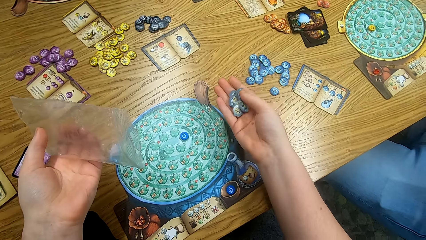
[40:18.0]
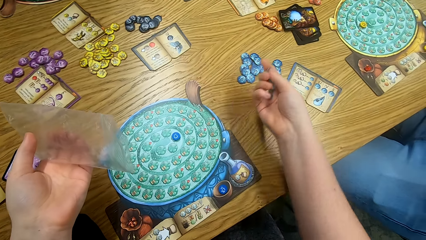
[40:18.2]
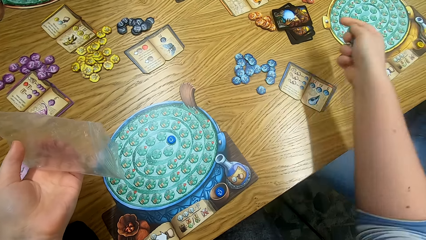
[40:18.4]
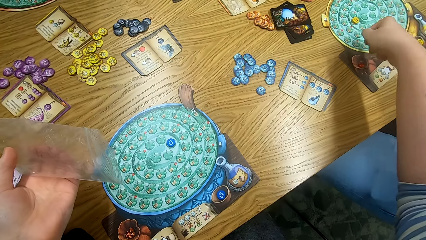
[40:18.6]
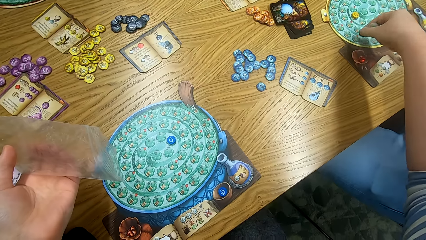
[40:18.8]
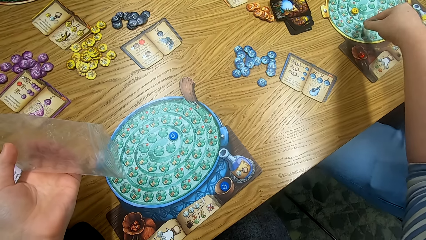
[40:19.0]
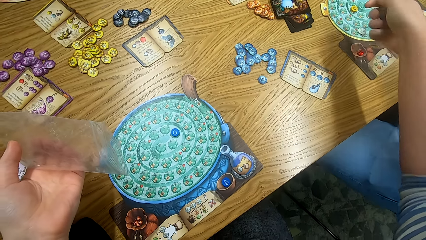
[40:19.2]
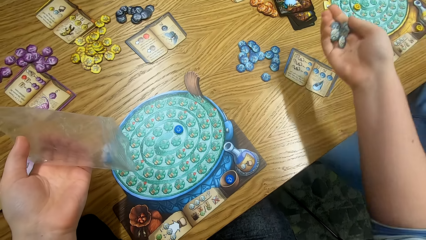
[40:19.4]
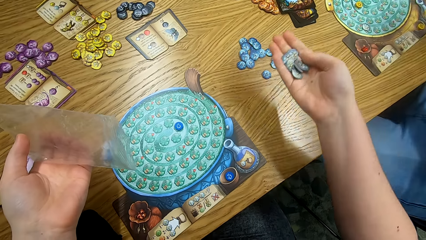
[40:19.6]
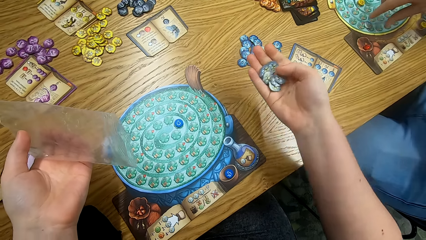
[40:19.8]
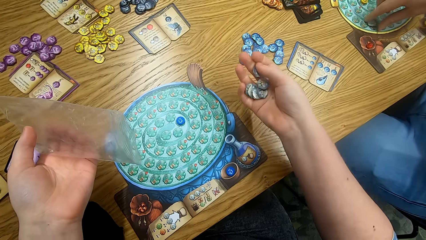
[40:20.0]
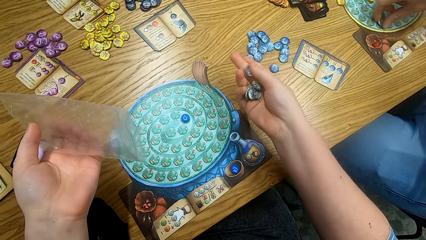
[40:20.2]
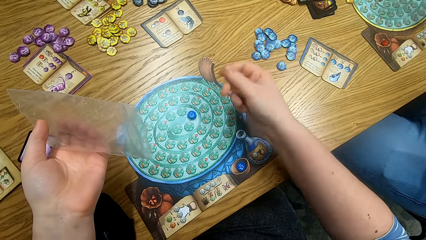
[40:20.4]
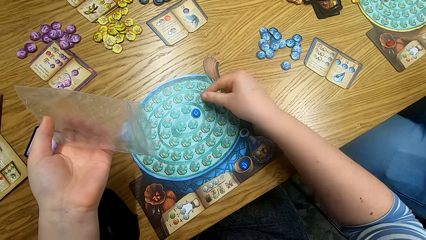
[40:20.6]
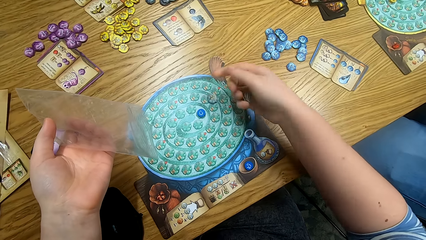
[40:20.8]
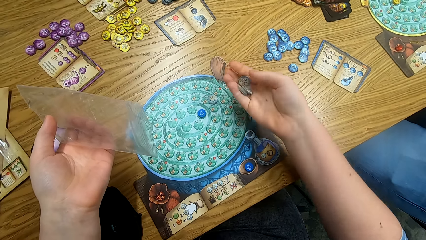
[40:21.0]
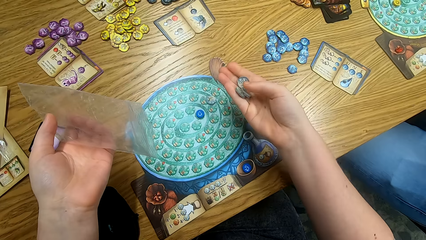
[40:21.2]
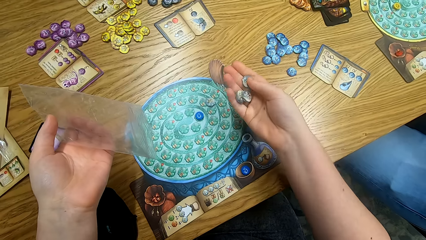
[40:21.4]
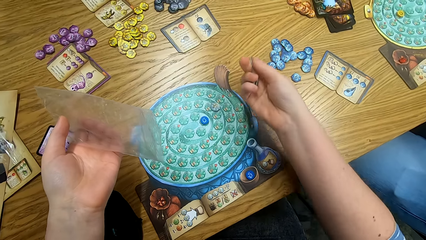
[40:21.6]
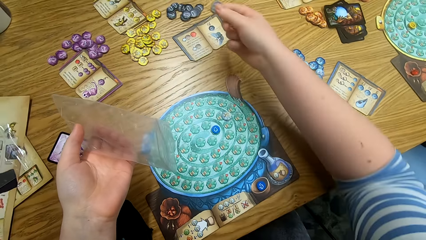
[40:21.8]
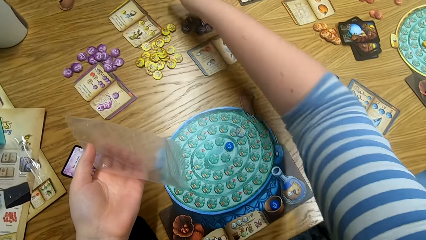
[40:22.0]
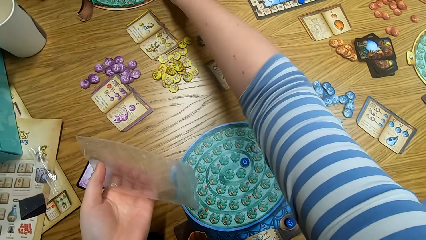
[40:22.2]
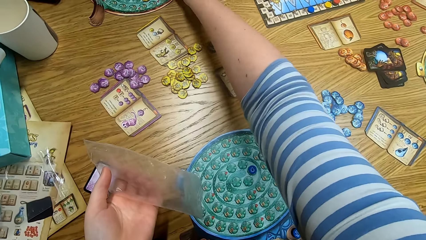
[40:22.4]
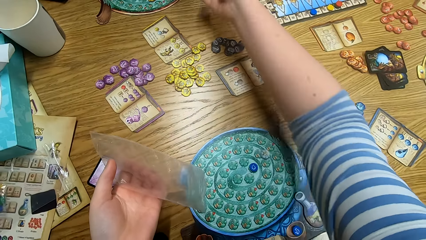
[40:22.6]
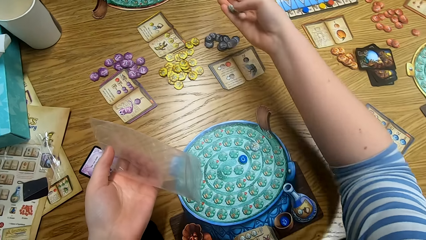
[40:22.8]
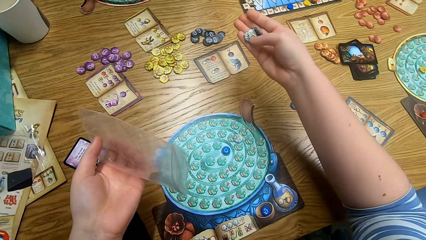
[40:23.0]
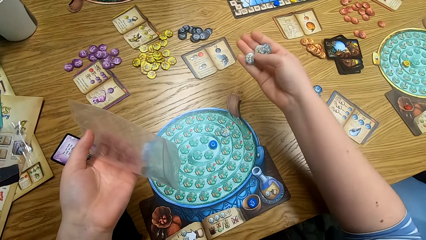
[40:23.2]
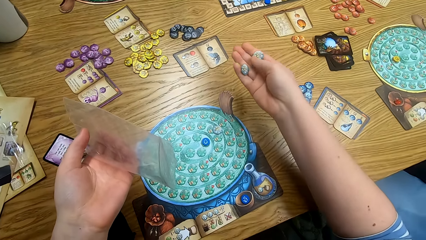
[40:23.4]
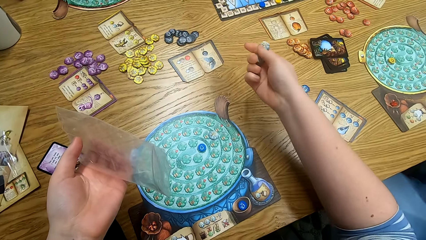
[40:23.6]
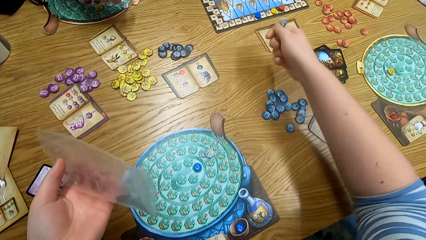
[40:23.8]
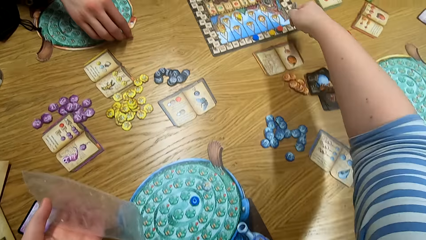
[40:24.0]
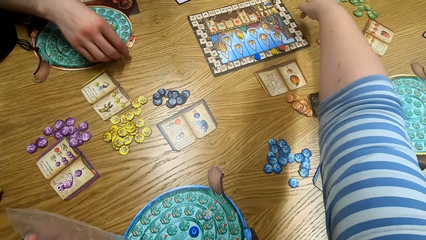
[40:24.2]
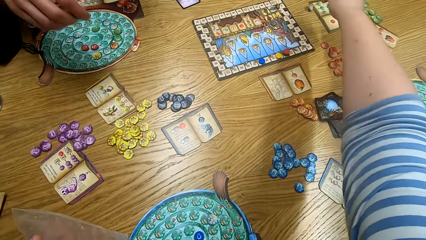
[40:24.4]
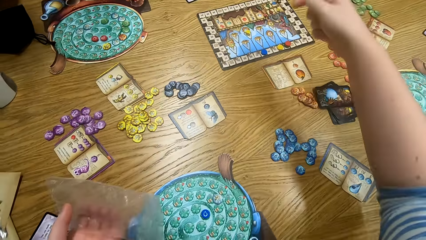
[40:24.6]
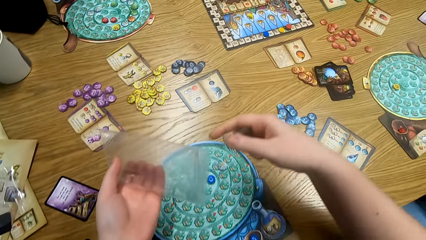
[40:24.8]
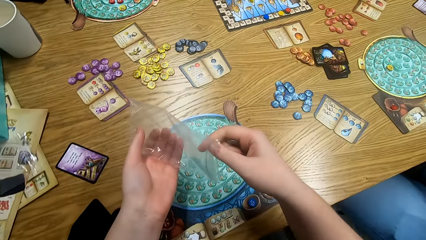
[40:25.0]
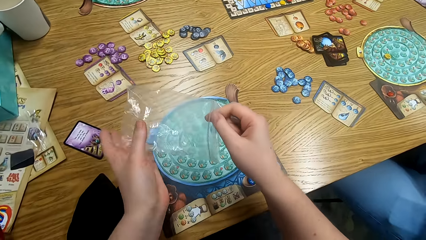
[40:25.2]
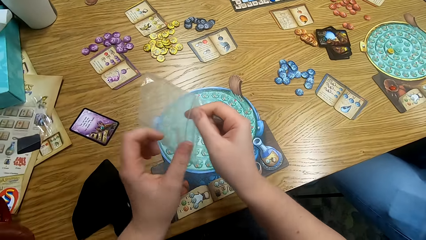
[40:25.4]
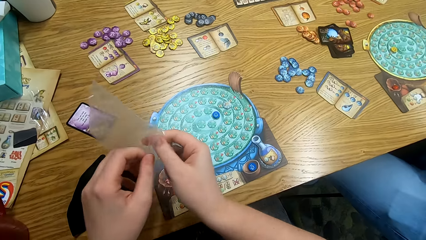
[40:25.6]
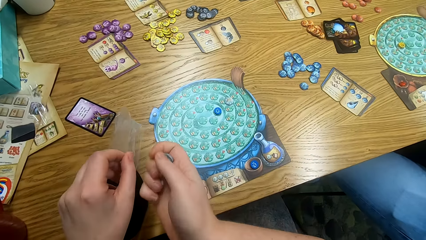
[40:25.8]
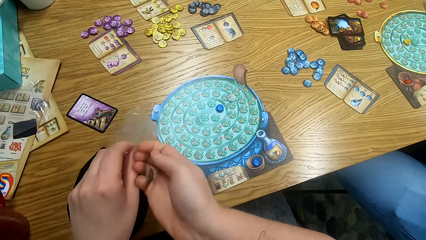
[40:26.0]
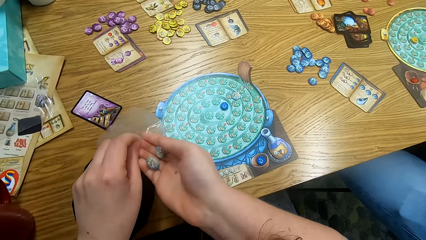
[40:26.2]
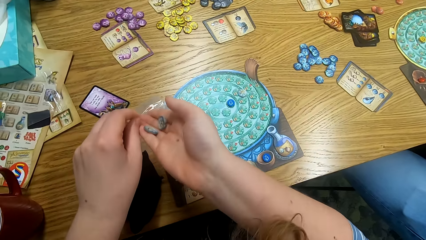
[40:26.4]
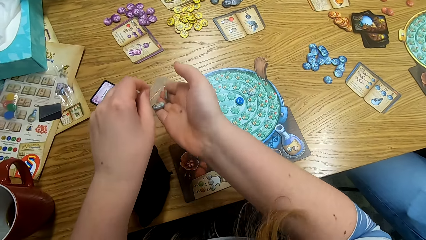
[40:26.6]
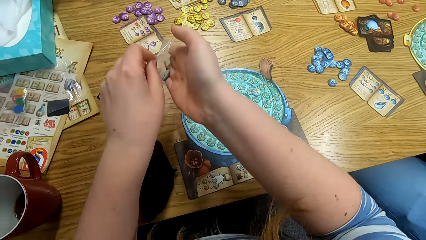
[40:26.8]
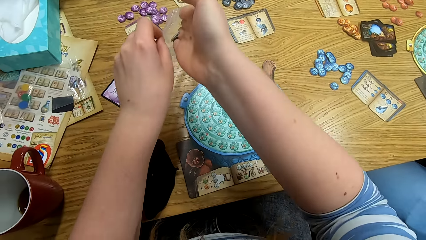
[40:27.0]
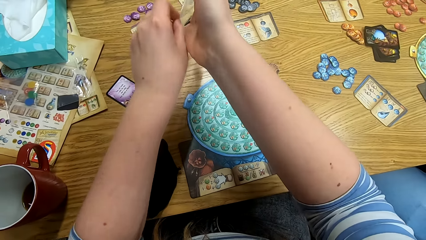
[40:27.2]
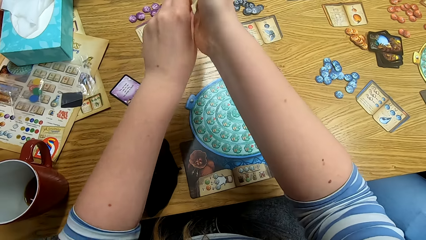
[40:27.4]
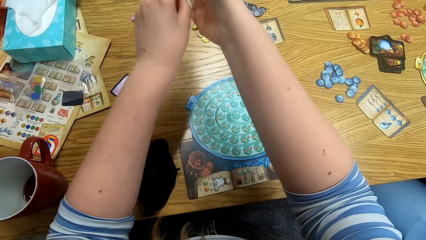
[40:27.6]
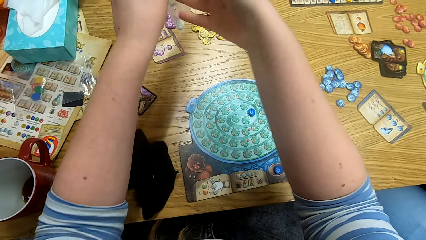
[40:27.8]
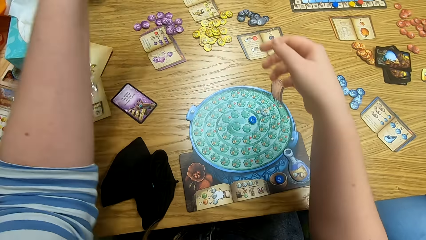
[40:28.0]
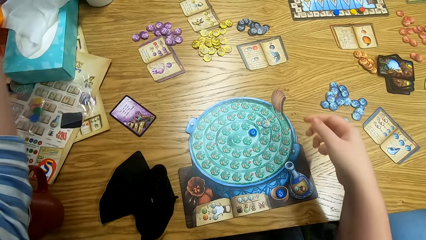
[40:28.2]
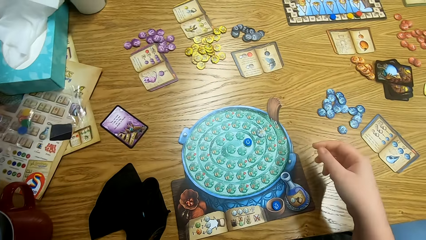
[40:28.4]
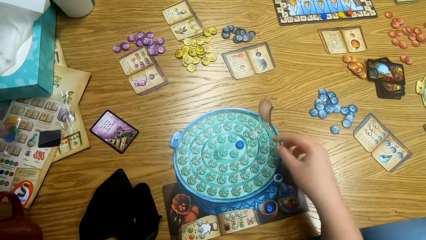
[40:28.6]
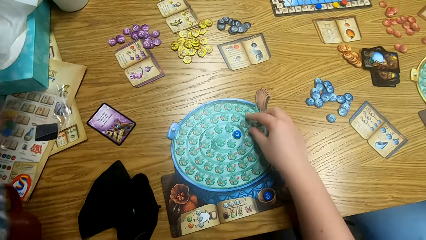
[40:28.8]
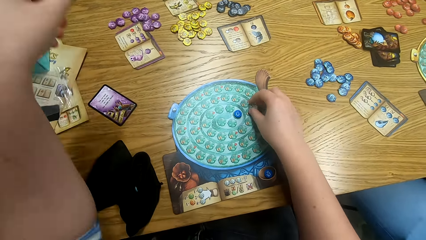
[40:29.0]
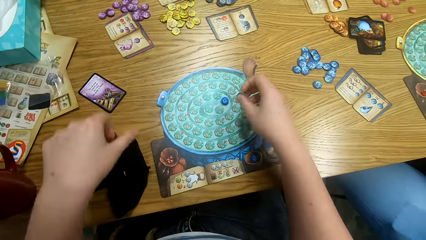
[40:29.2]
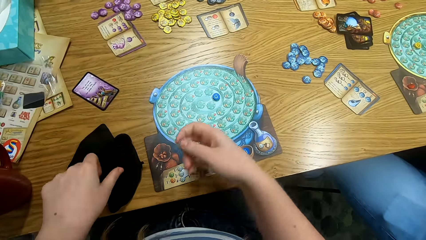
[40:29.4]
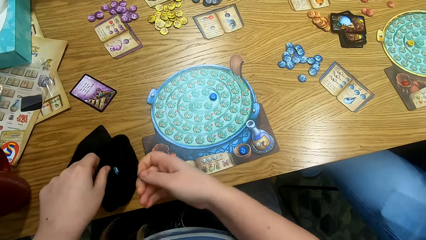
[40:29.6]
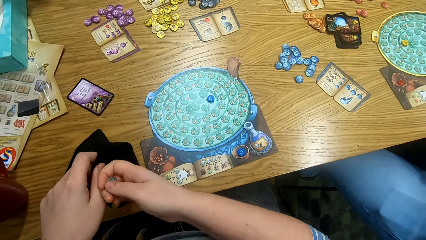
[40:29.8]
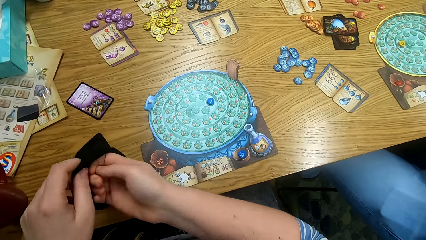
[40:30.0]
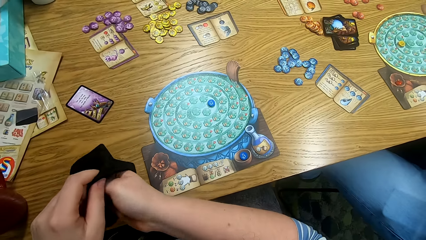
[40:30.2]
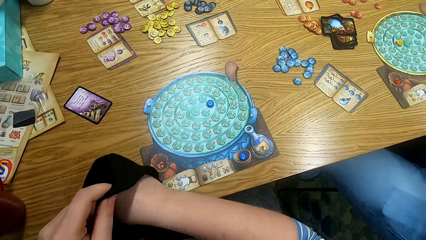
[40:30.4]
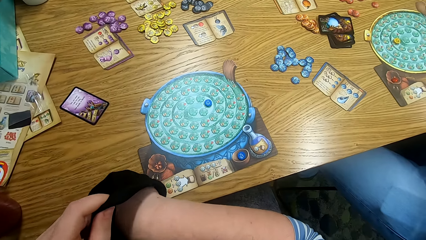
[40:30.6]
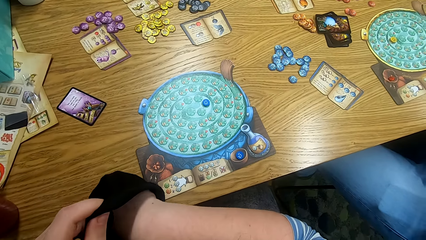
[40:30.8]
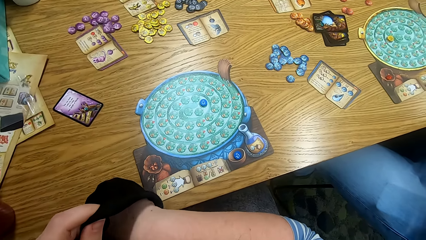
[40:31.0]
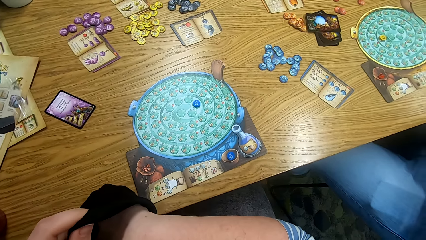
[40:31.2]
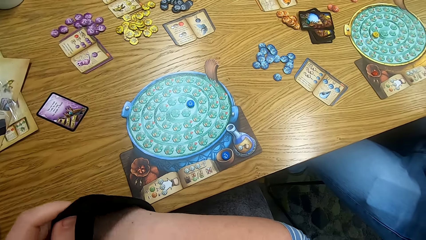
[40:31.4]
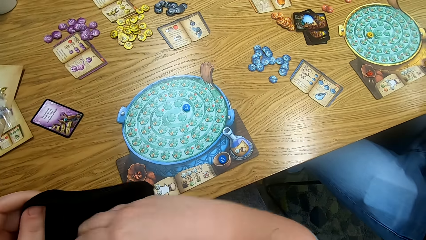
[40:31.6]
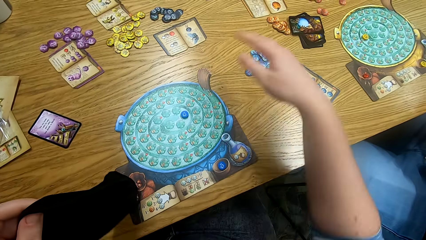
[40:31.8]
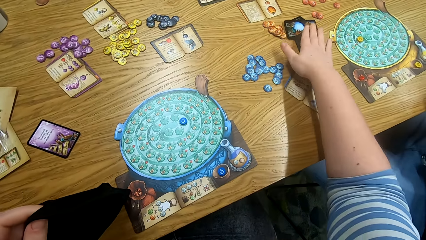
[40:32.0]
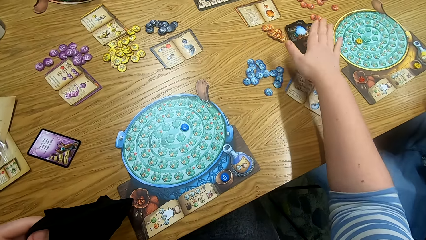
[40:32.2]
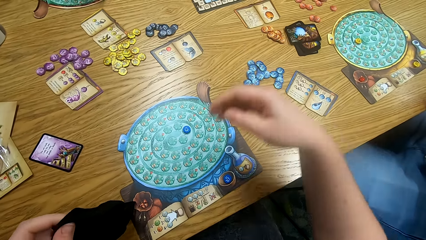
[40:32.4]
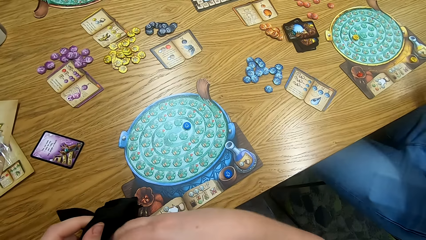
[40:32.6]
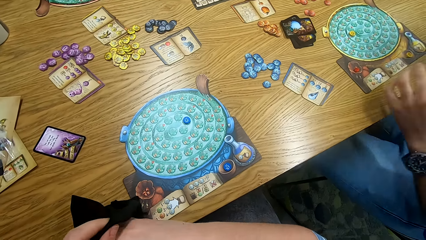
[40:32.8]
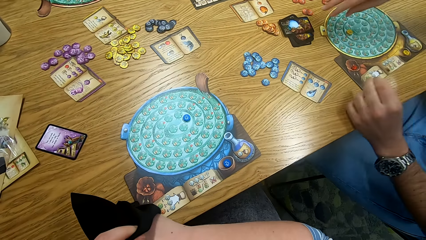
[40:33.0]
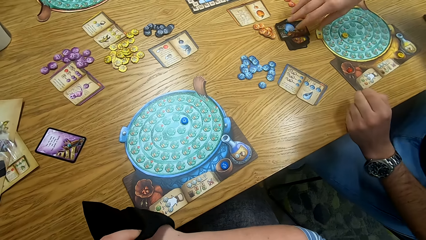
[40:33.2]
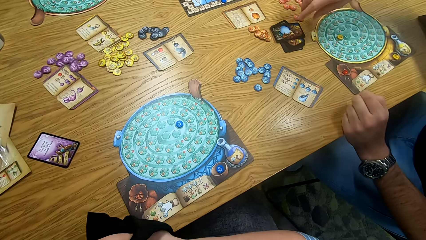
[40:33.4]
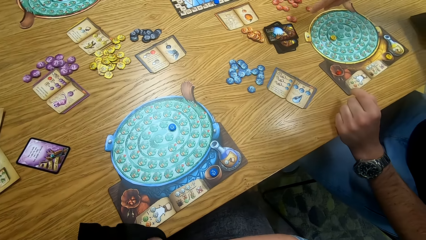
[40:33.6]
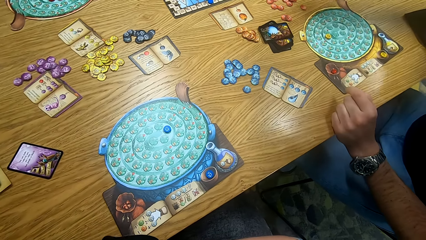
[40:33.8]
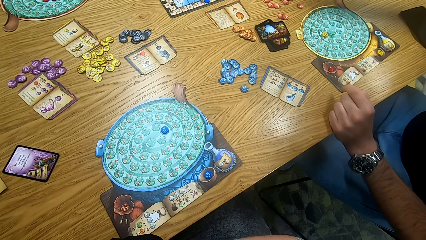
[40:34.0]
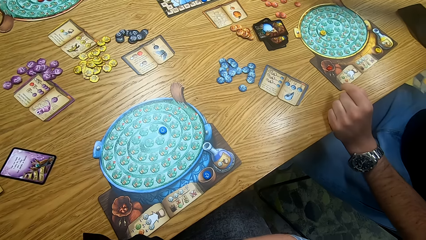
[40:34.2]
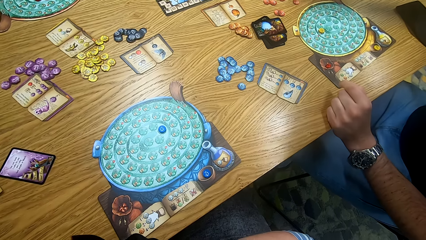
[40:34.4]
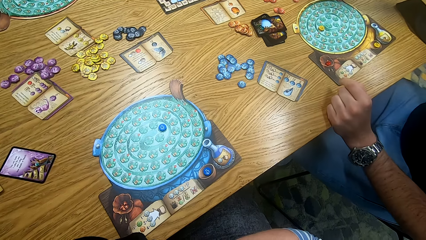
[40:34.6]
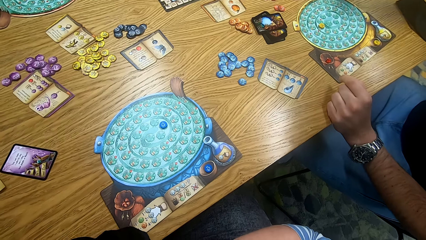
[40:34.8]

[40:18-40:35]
The camera wearer places the token on a person's board. He places something on the board. He places something on another person's board. He places something on the table. He puts the tokens in the paper or plastic bag. He places the plastic bag on something. He takes the token from the board. He puts the token in the bag. He touches cards. He points at the cards. He dips his hand in the bag.
